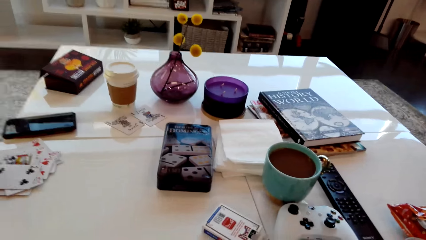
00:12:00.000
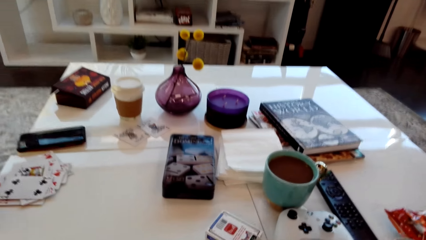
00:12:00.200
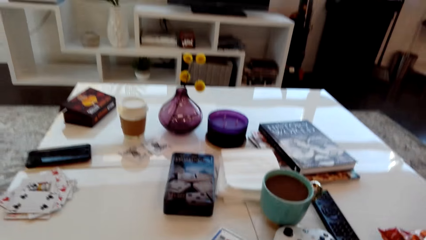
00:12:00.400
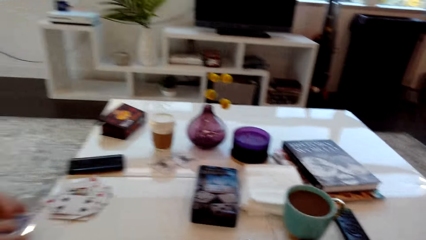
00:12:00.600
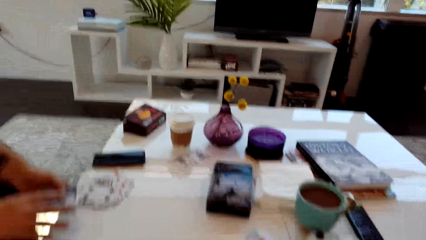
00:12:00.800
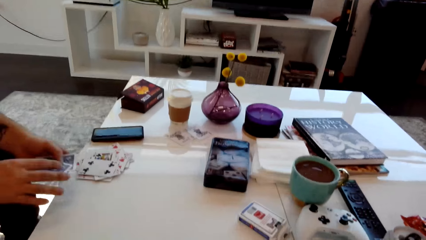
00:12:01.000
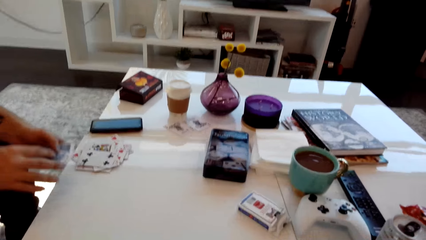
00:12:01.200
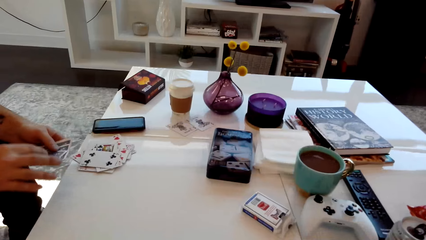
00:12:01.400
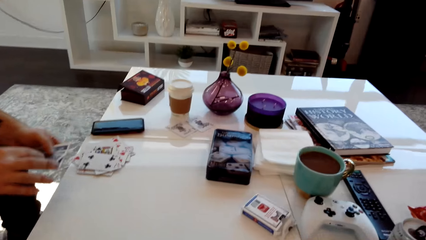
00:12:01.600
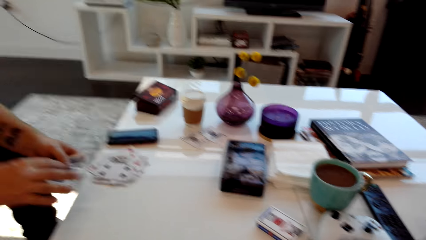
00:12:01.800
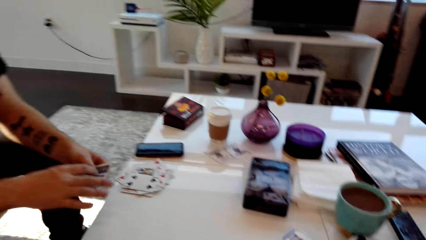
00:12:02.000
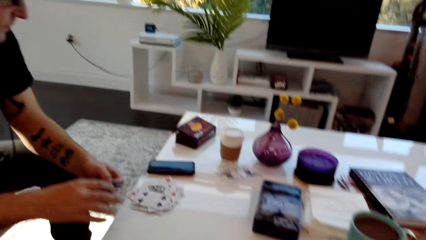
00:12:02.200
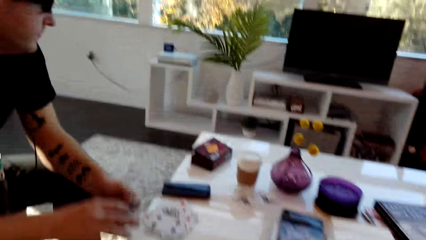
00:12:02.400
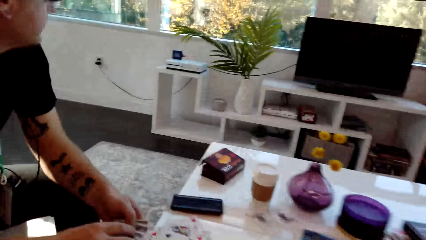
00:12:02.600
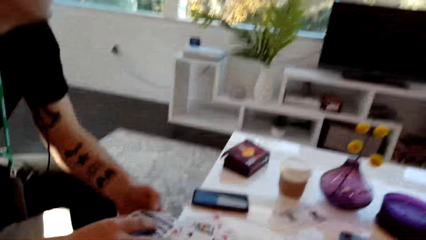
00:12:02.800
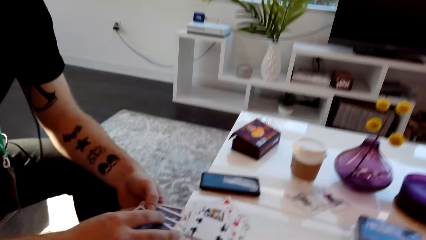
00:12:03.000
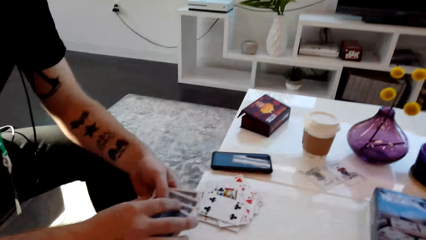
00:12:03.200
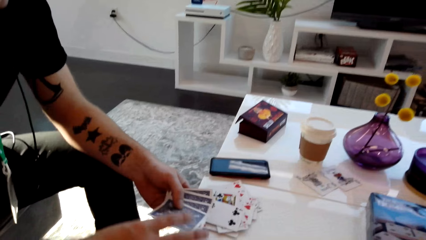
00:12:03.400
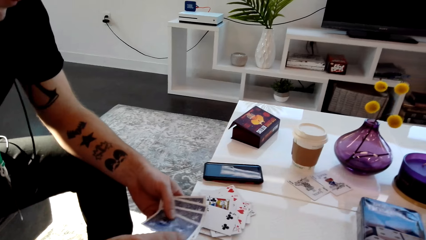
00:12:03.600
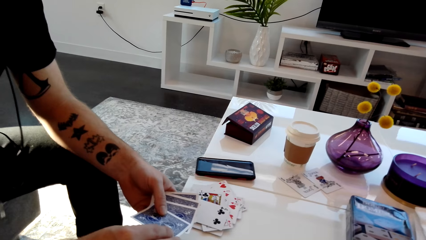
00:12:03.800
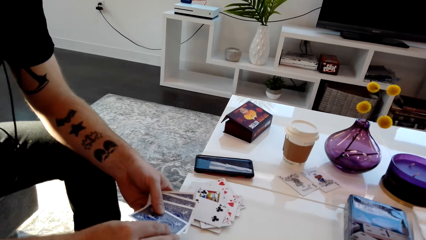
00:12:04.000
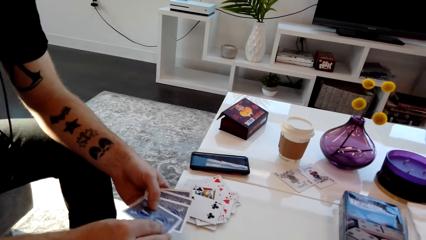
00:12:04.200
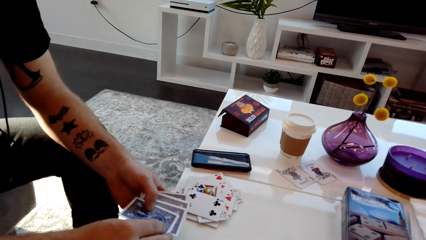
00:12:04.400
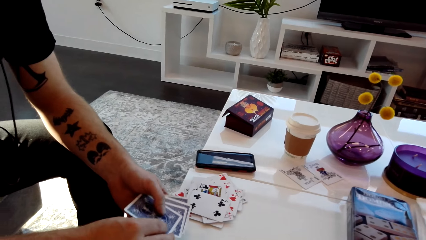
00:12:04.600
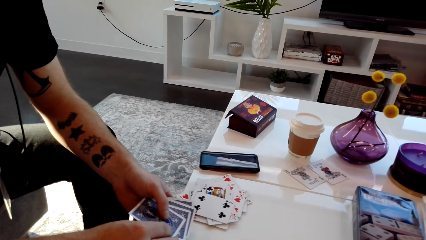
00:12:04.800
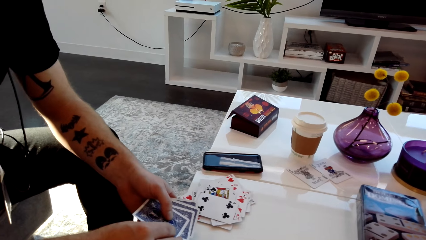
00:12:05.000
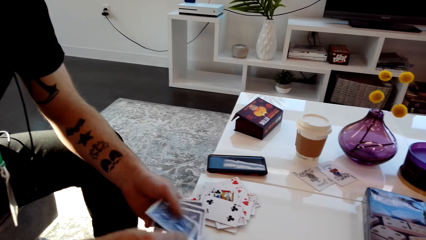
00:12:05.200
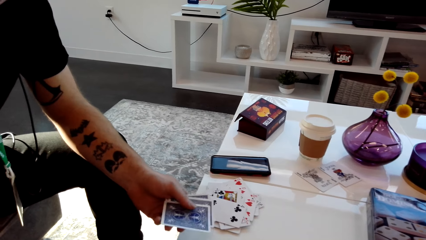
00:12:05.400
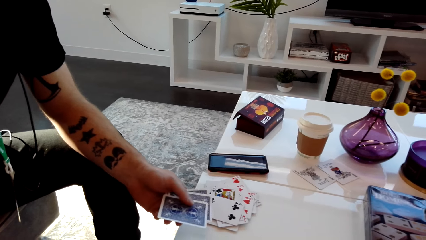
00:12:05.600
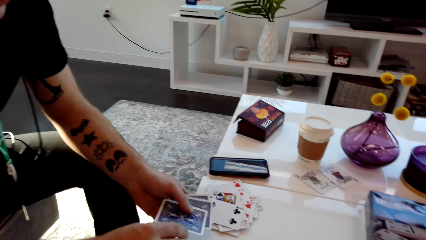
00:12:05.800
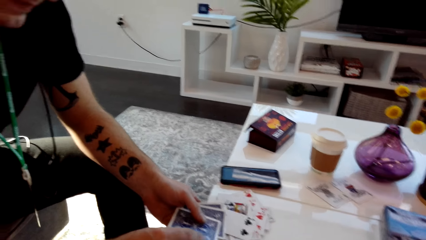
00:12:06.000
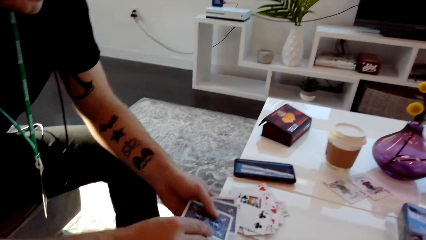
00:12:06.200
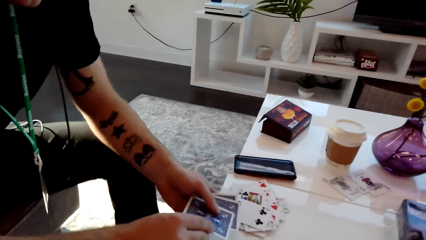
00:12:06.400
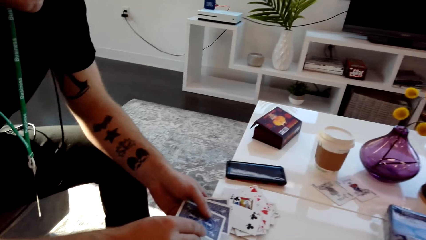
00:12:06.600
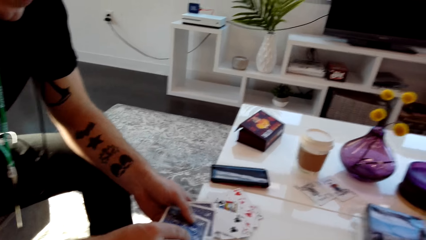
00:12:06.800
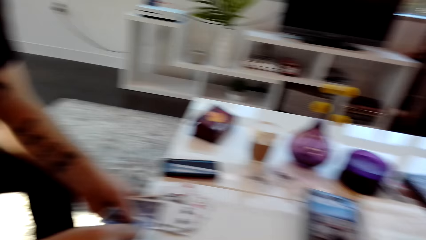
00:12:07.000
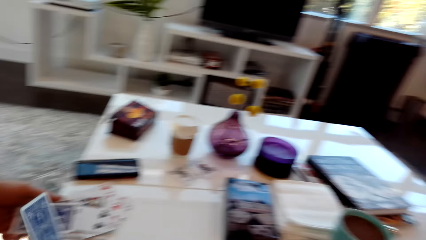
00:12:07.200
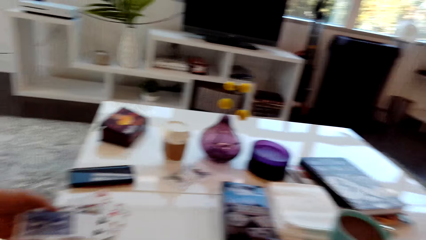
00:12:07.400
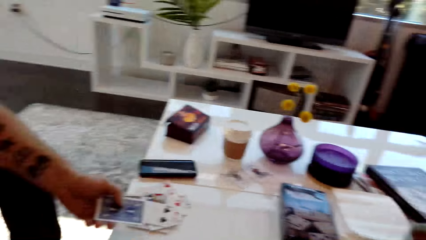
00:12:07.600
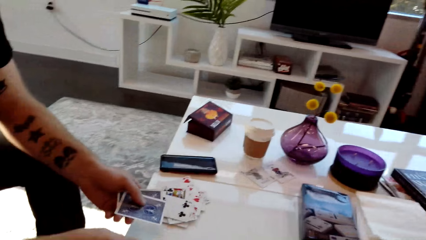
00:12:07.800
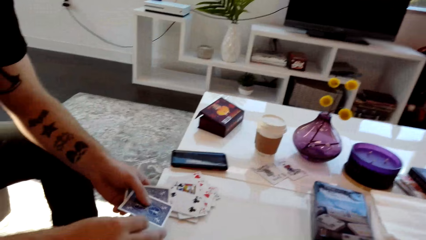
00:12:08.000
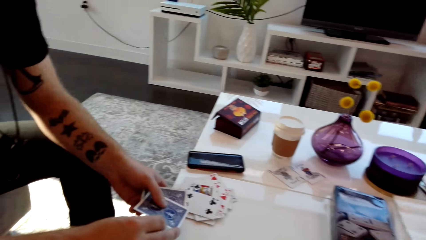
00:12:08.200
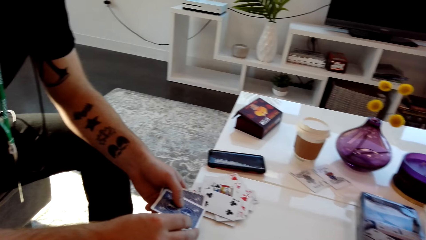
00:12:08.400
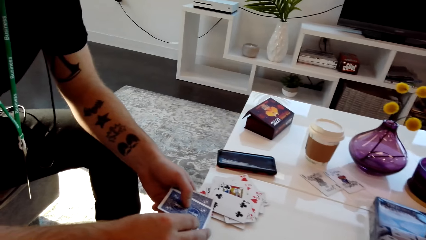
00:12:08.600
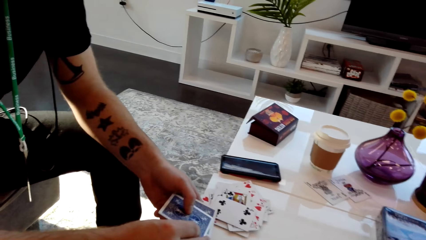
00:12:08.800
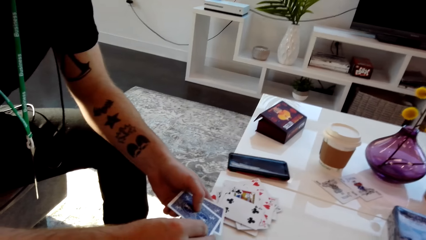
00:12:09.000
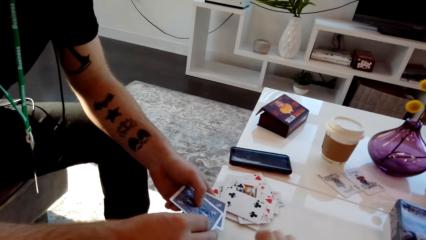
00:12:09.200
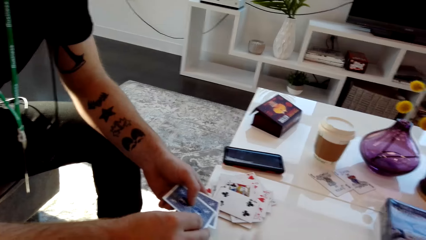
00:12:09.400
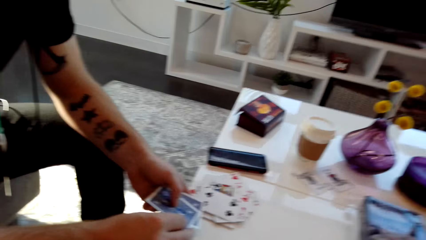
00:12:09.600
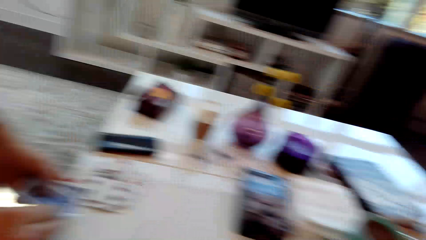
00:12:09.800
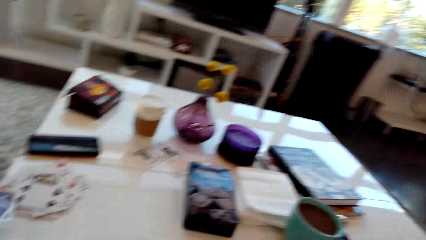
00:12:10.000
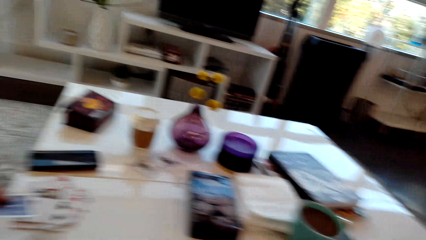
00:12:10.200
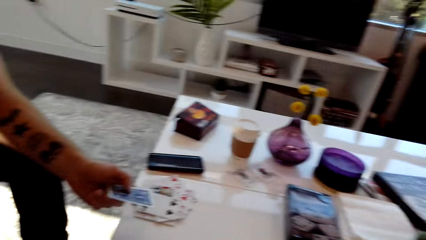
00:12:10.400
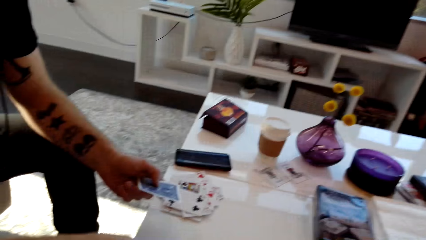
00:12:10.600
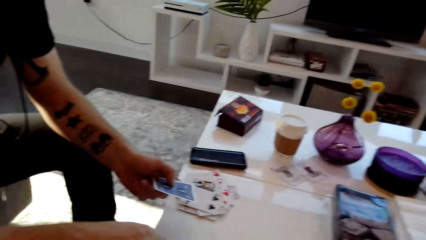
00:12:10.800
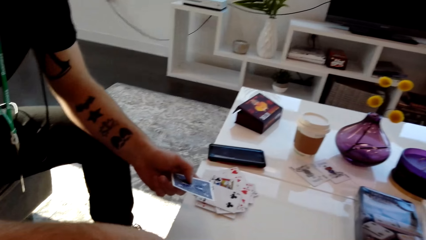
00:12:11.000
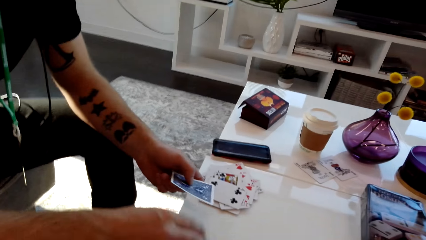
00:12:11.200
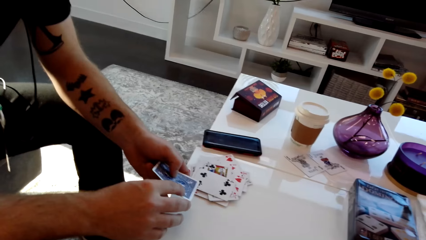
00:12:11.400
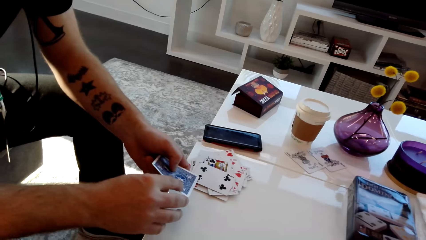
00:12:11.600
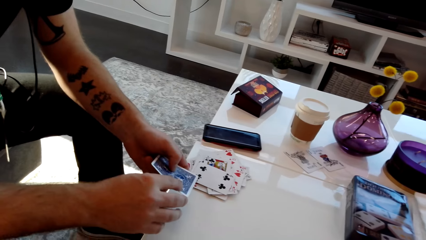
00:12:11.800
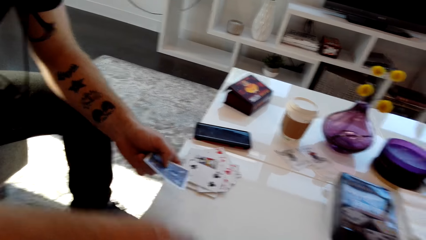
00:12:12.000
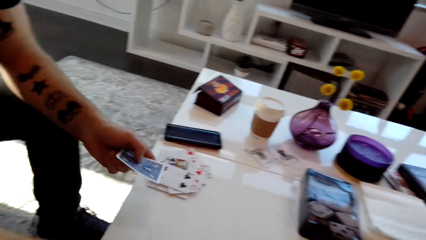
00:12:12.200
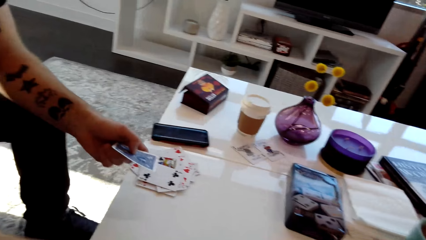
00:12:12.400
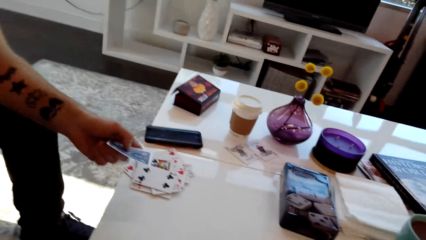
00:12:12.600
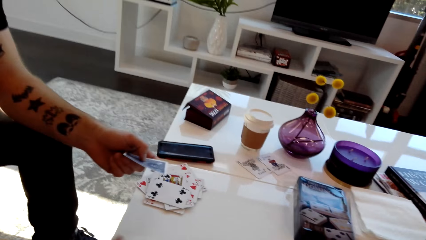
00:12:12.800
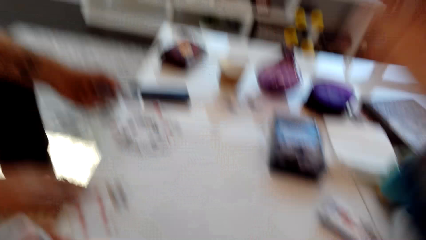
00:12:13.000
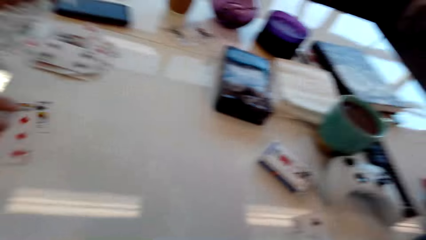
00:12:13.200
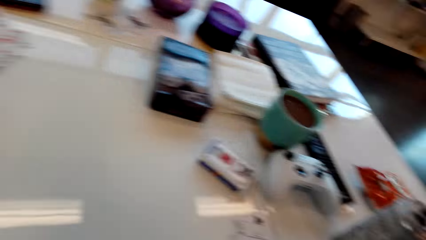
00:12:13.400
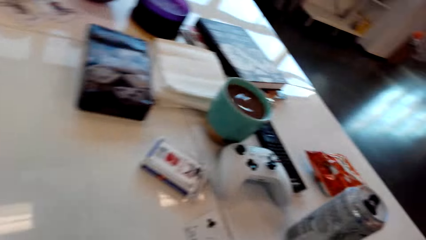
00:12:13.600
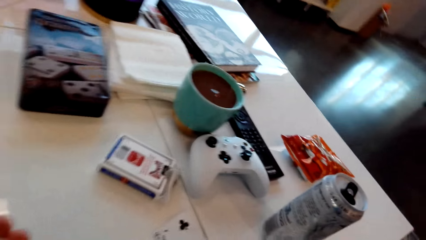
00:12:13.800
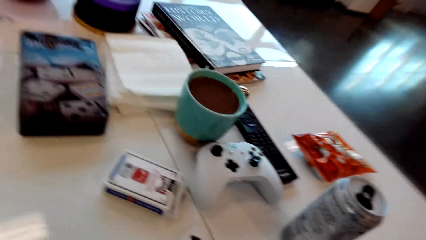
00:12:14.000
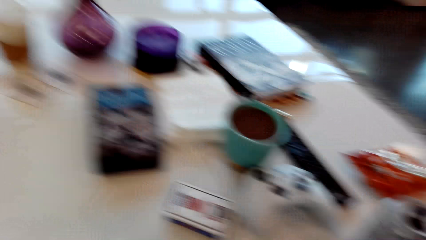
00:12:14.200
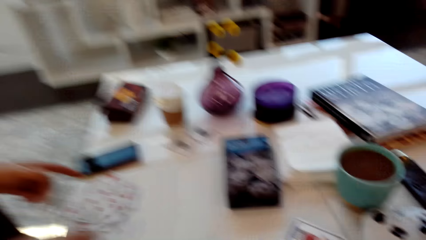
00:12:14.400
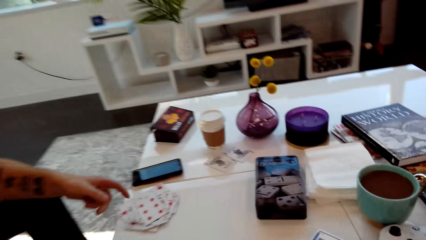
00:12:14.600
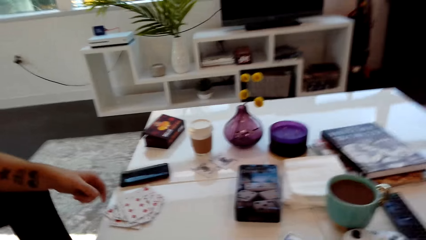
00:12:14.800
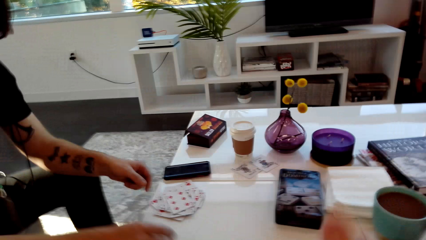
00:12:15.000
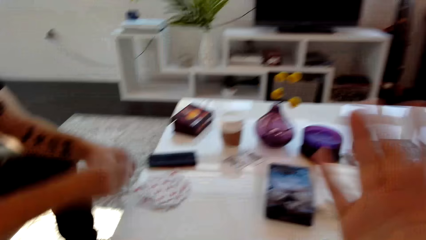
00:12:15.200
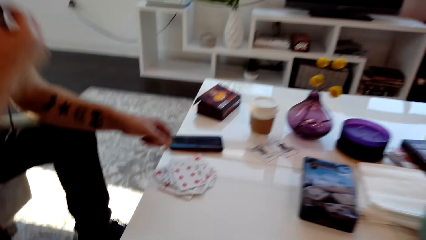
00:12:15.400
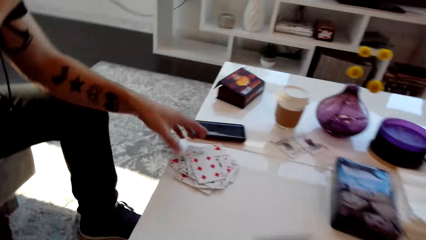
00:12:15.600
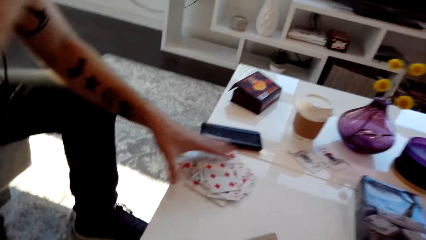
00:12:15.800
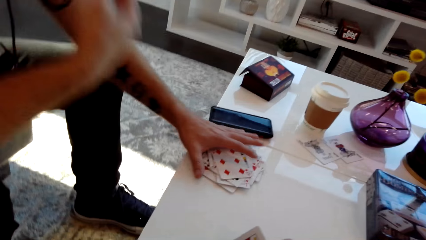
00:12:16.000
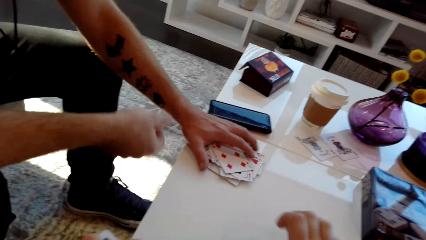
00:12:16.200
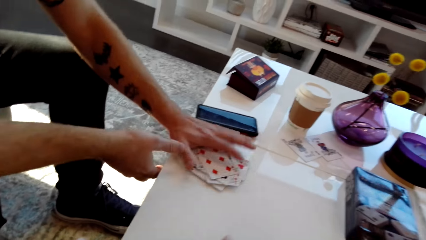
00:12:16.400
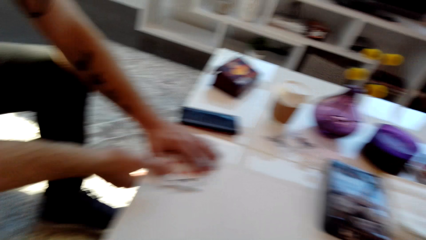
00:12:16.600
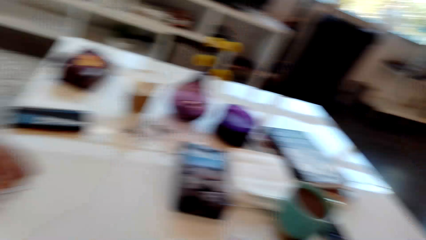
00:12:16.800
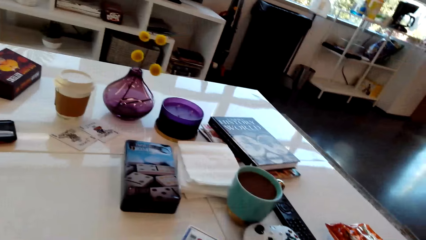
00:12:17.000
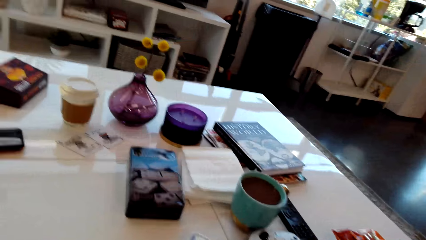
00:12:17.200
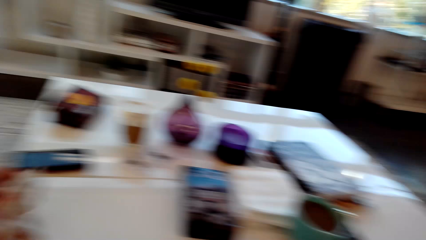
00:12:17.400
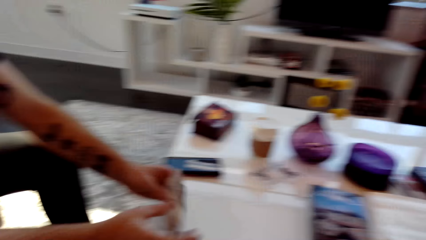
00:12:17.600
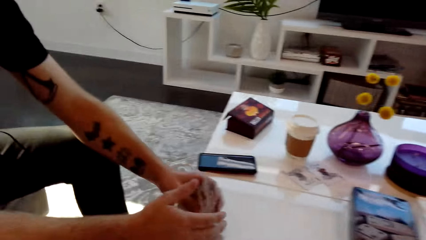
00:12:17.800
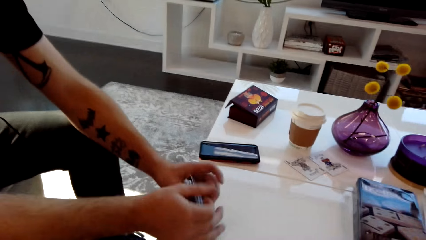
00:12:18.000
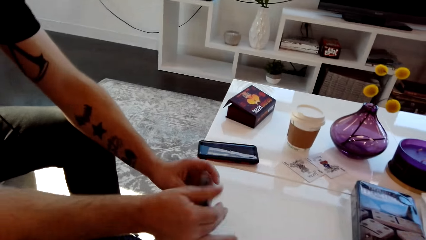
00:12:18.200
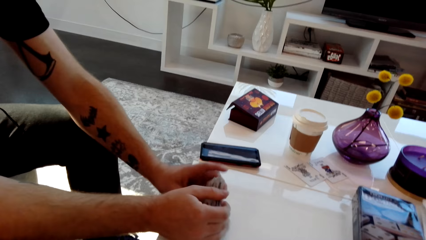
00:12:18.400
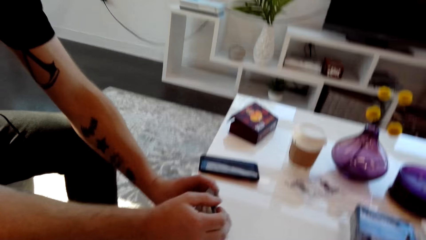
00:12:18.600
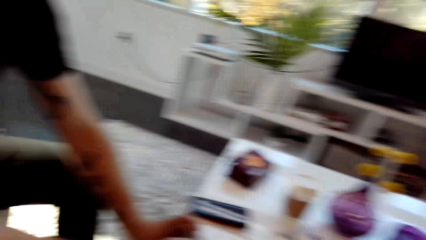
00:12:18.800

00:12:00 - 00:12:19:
A man counts the playing cards. The man shuffles the cards. The man places the playing card on the table. The man puts the card on the table. The man picks up the playing card on the table.
